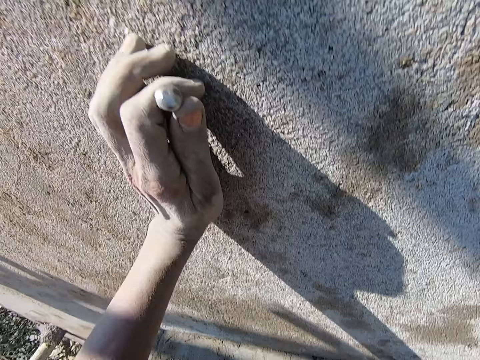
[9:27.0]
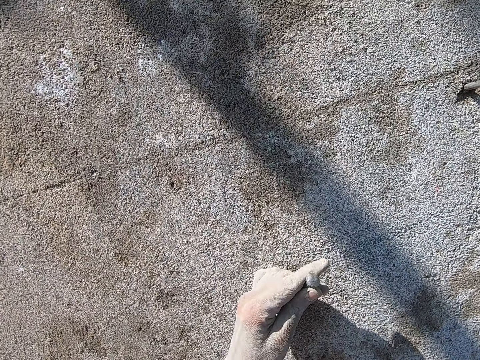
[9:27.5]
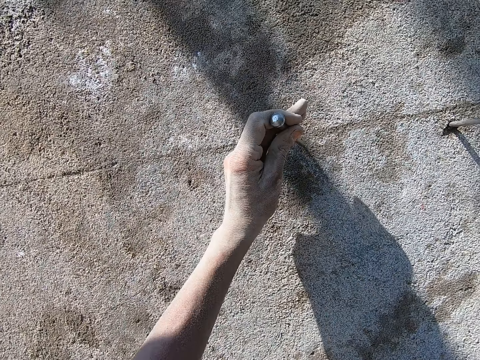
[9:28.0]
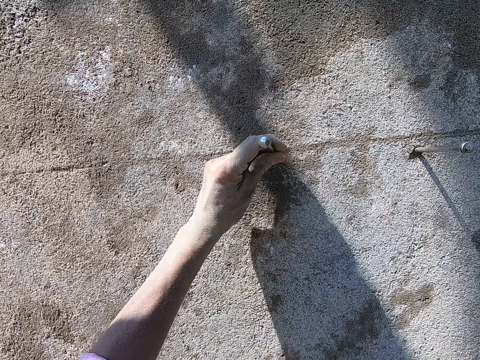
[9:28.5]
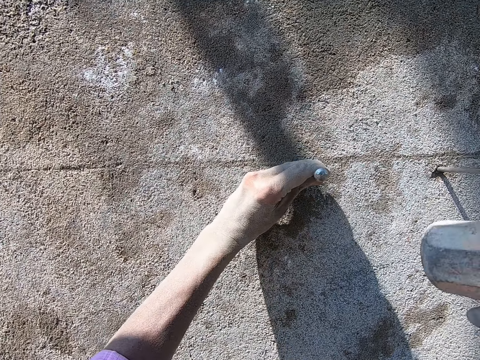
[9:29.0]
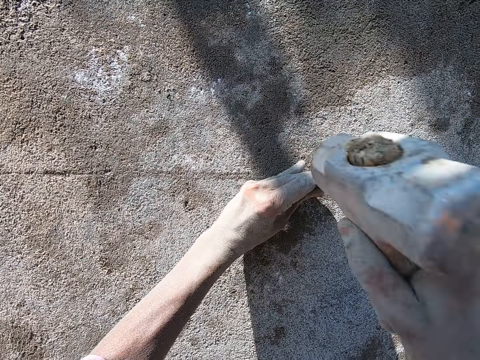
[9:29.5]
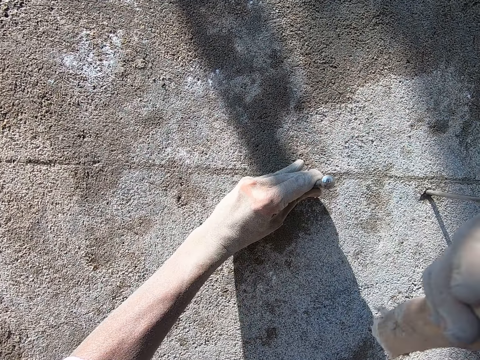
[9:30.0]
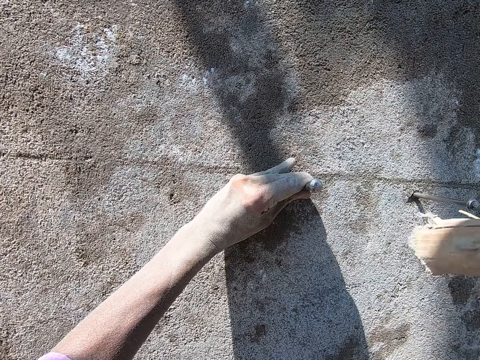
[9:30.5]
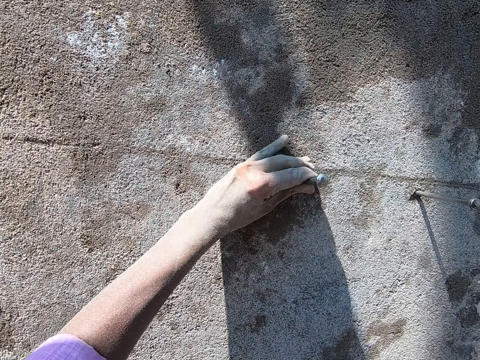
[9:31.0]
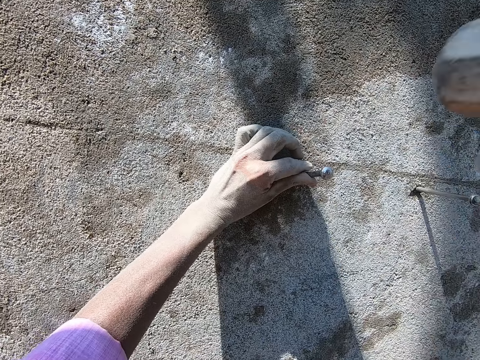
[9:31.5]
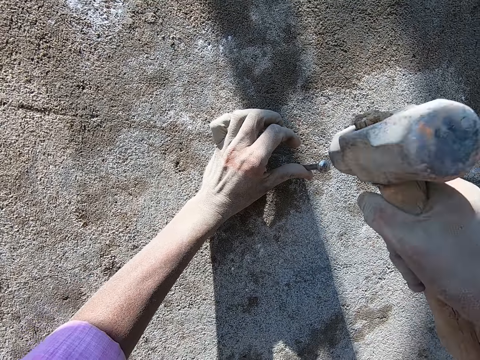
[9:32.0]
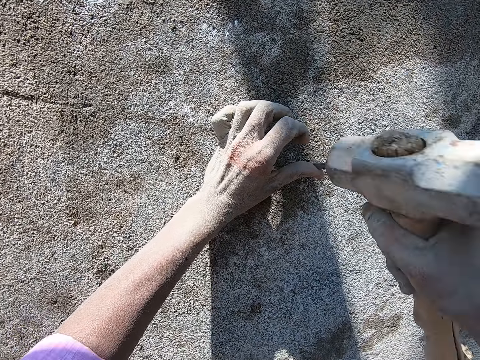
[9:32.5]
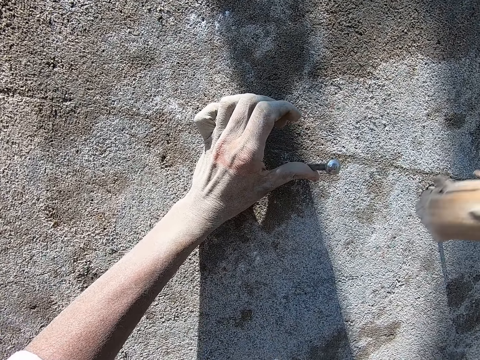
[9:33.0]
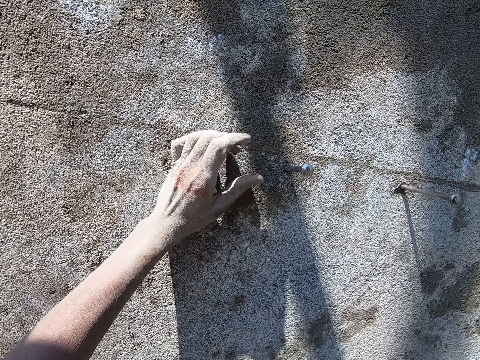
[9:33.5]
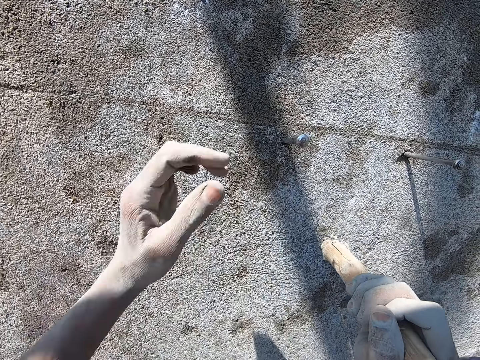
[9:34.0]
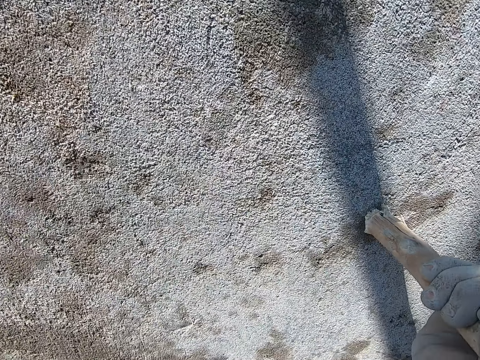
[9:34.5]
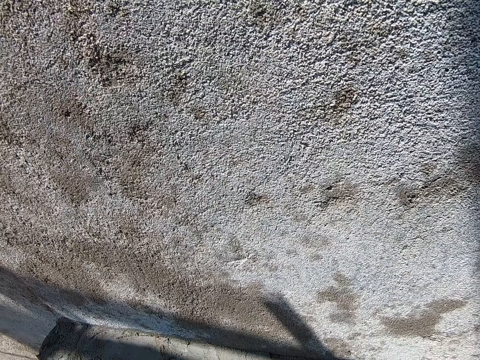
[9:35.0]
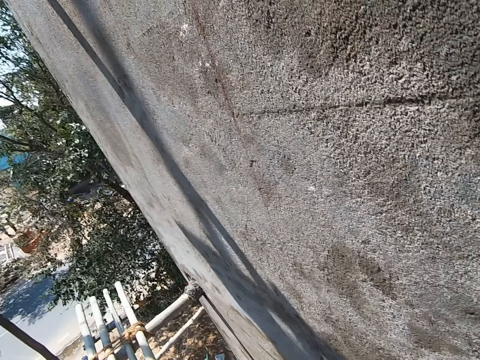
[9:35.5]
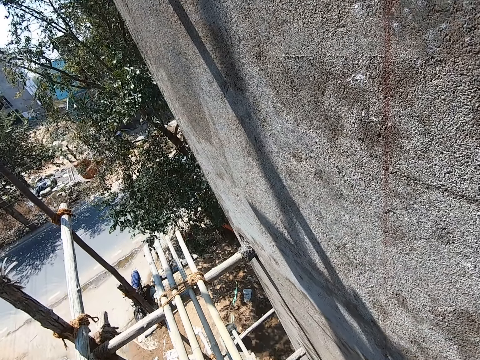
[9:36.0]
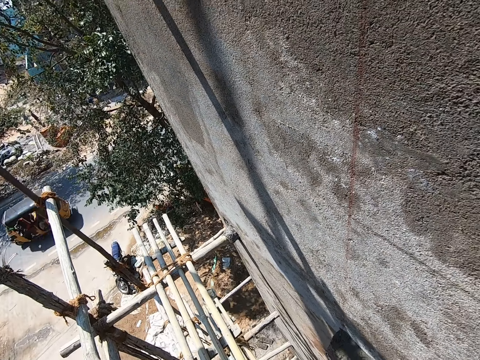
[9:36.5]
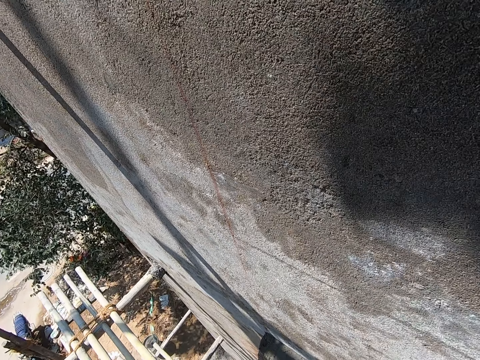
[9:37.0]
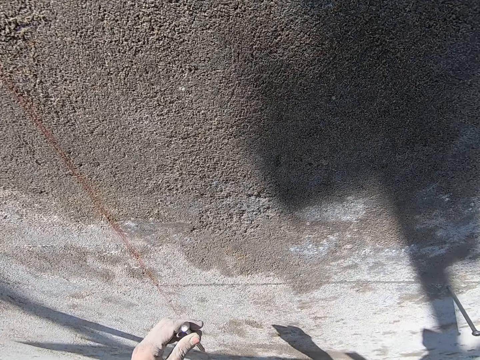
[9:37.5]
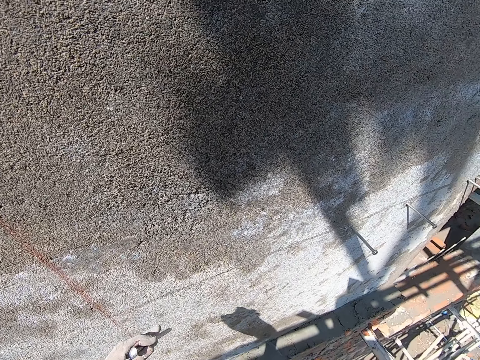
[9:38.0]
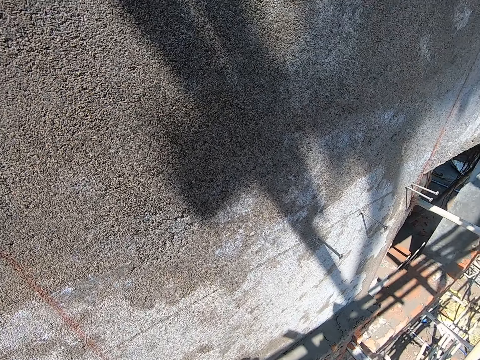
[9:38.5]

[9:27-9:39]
The camera wearer holds a nail on the wall with his left hand. He places the nail on the wall. He hits the nail into the wall with the hammer in his right hand. He touches the wall with the hammer in his right hand. He hits the wall with the hammer. He looks around and does something.

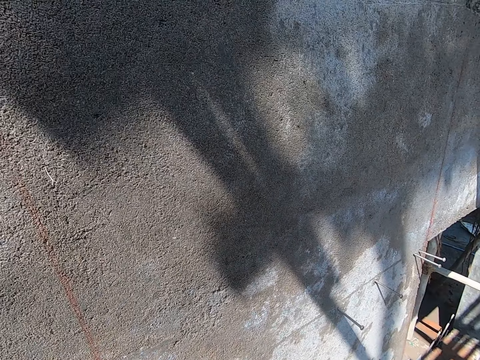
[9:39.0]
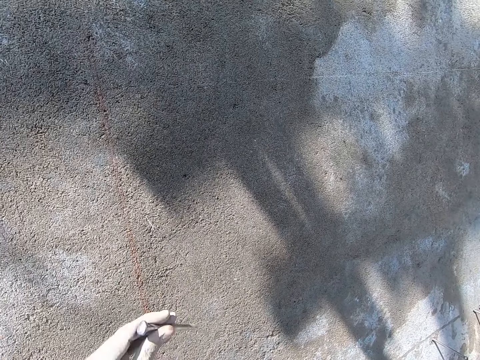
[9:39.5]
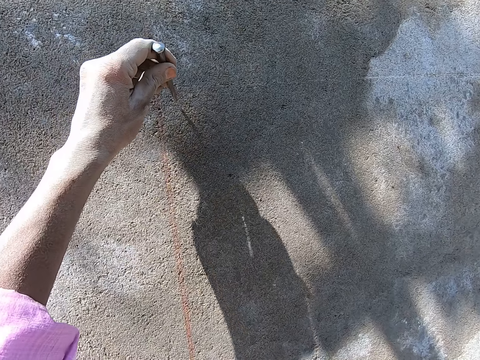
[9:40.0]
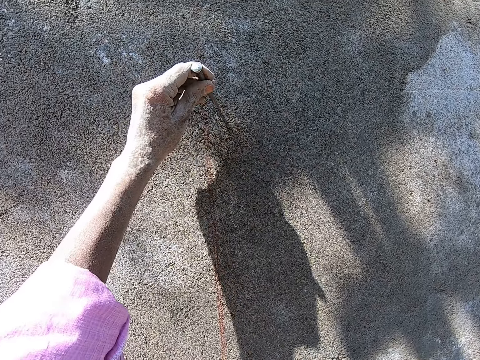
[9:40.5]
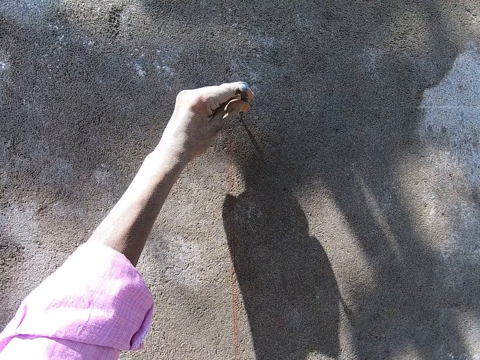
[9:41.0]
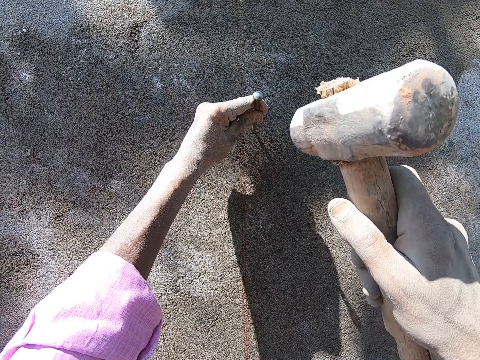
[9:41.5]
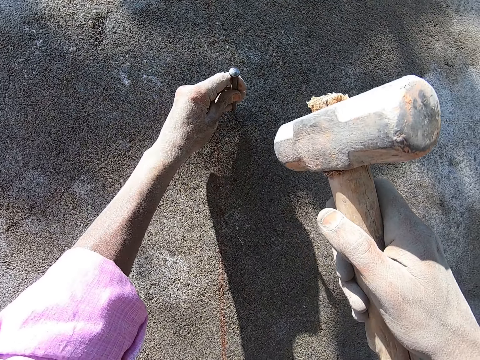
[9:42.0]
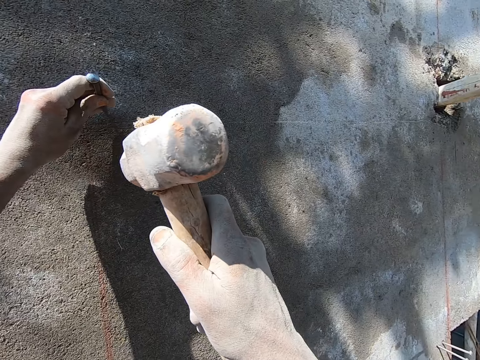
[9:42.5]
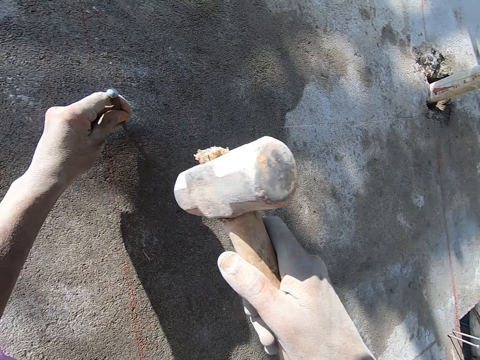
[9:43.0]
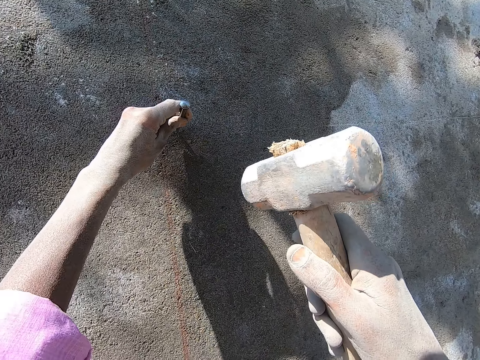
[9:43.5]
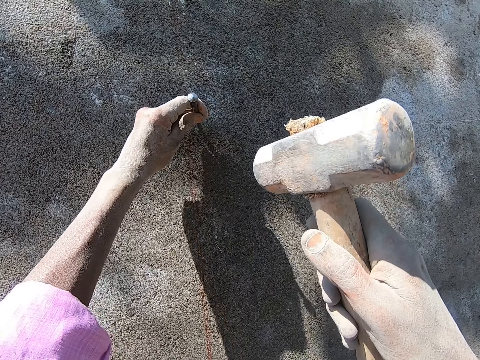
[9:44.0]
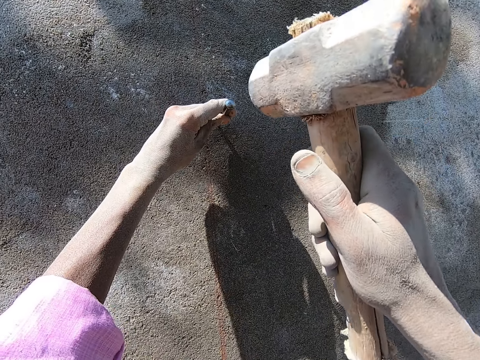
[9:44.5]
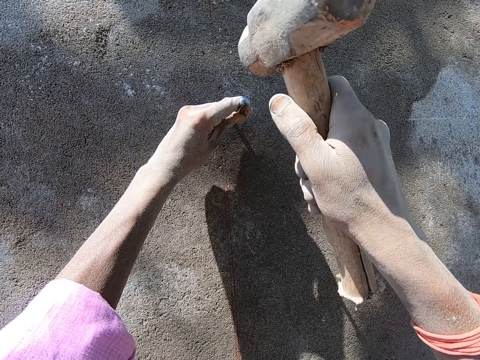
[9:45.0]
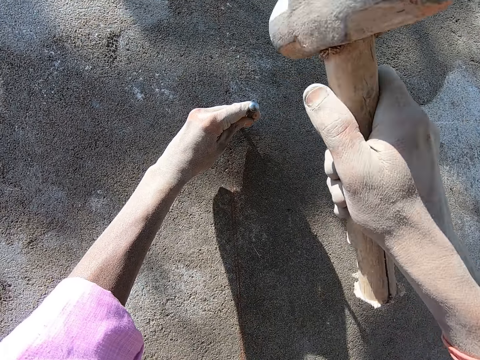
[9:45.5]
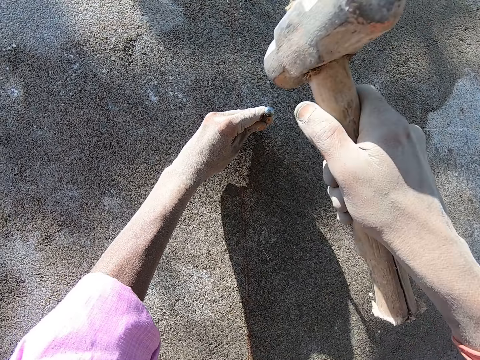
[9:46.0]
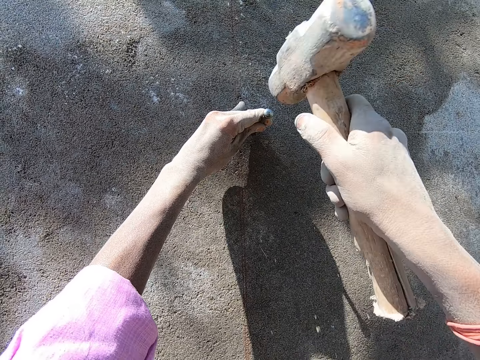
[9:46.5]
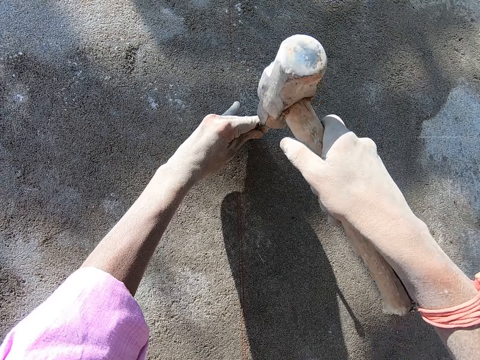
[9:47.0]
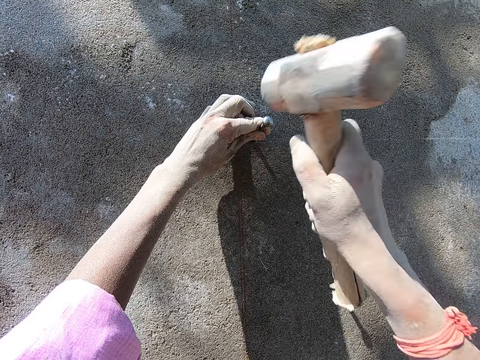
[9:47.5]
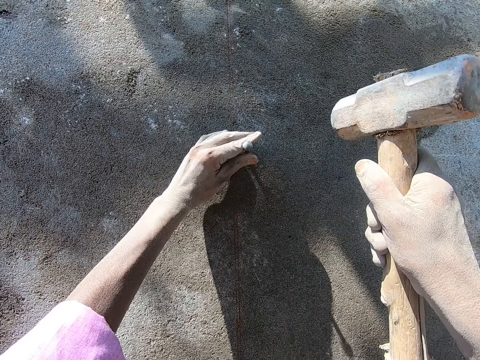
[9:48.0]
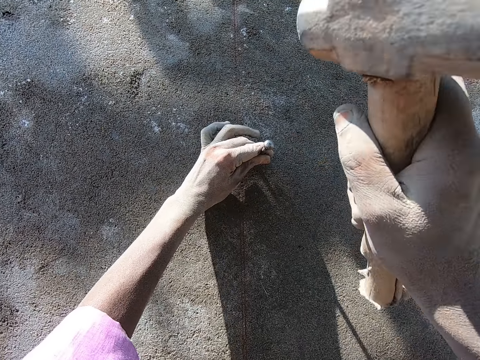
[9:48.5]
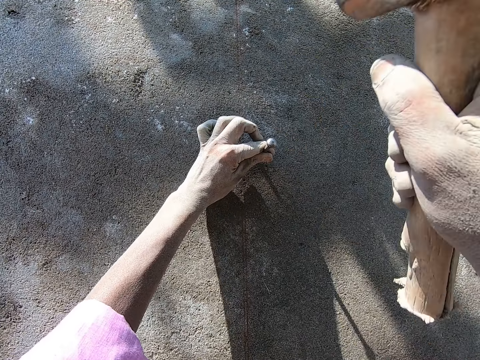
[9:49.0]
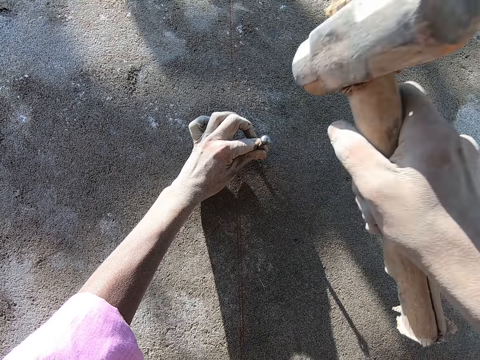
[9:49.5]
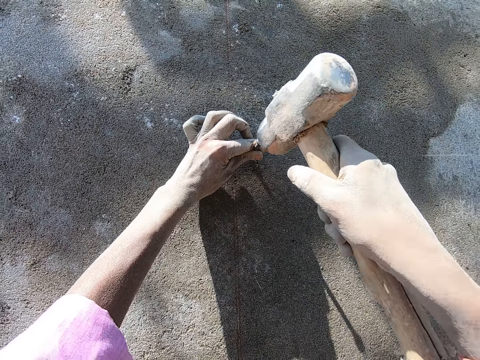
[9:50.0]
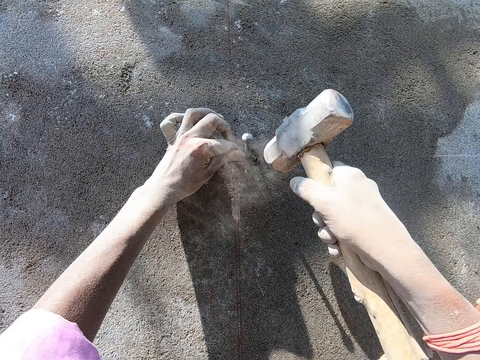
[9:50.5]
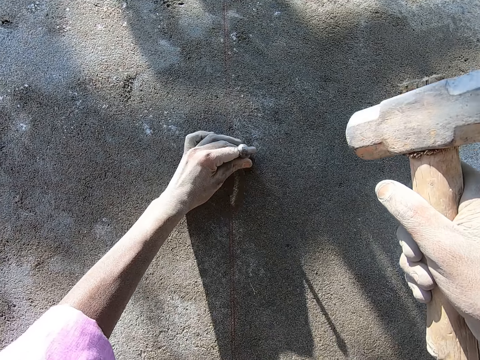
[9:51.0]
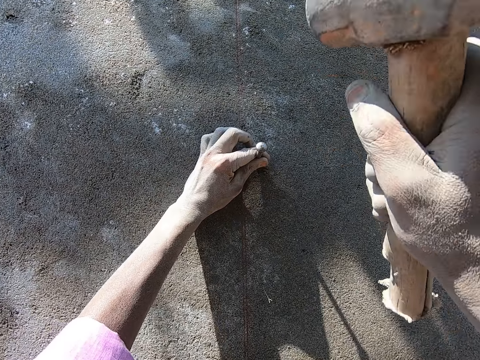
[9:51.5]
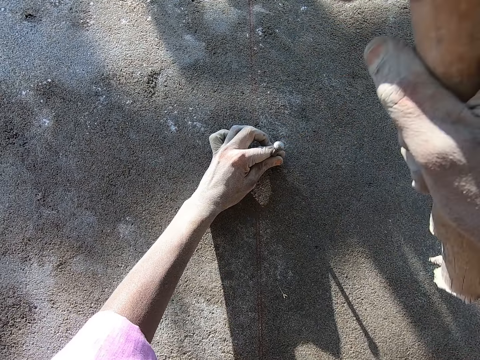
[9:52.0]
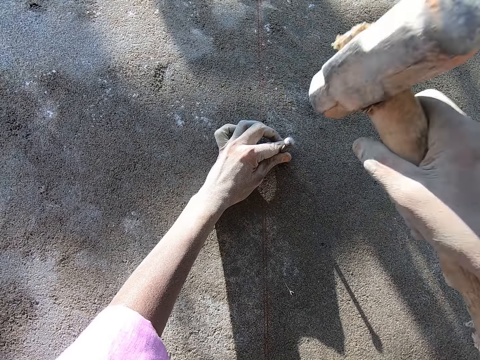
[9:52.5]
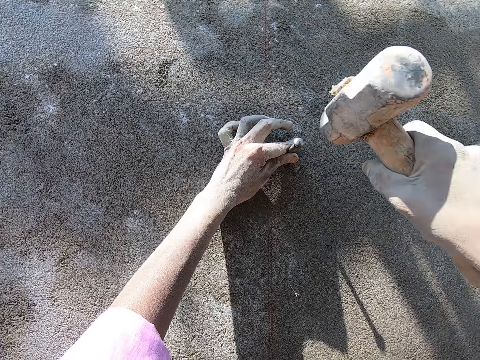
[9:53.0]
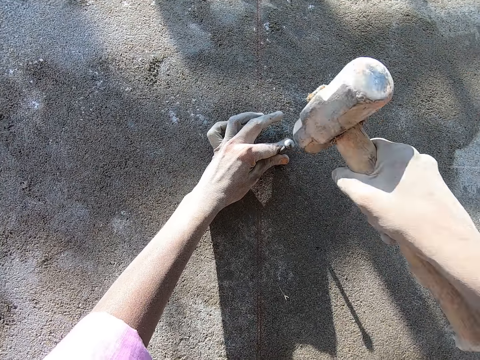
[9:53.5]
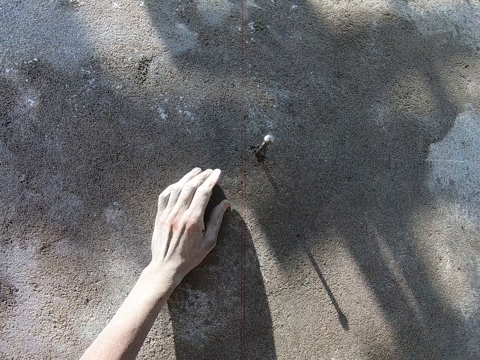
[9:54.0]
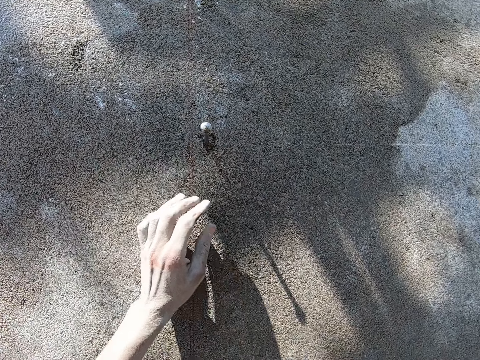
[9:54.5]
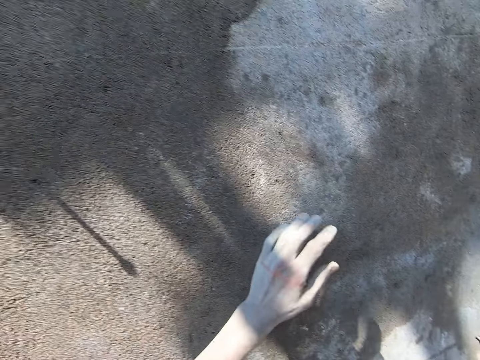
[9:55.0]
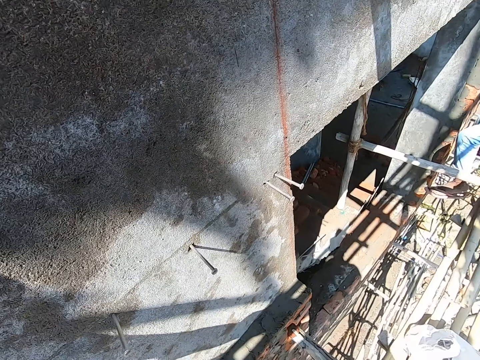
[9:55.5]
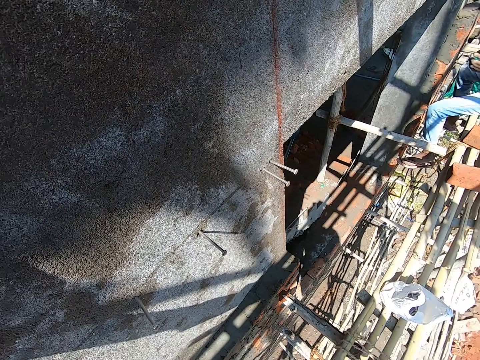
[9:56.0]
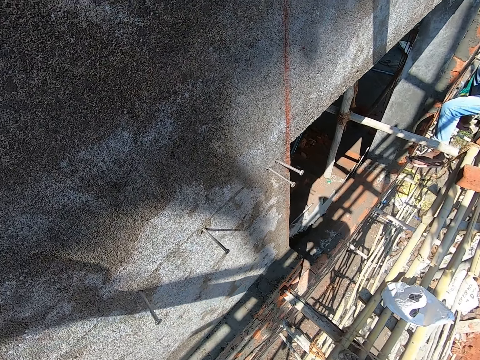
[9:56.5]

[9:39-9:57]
The camera wearer holds a nail on the wall with his left hand. He places the nail on the wall with the left hand. He moves the nail on the wall with the left hand. He hits the nail into the wall with the hammer in his right hand. He hits the nail into the wall with the hammer in his right hand again. He holds the nail on the wall with his left hand. He holds the nail on the wall with his left hand again. He hits the nail into the wall with the hammer in his right hand. He touches the wall with his left hand. He moves the hammer with the right hand. He moves the hand on the wall. He looks around.
